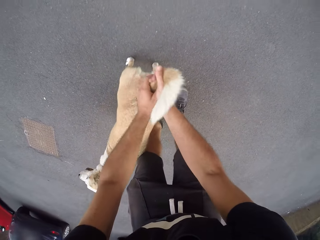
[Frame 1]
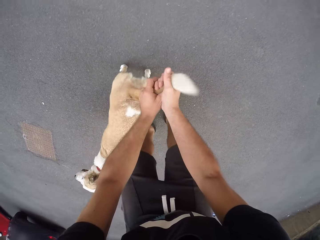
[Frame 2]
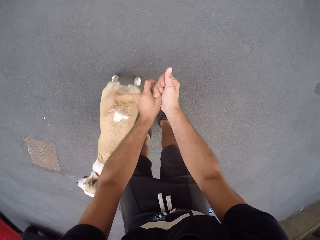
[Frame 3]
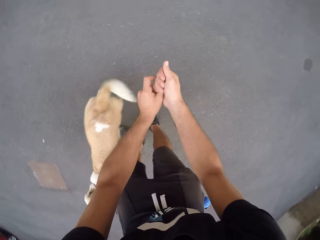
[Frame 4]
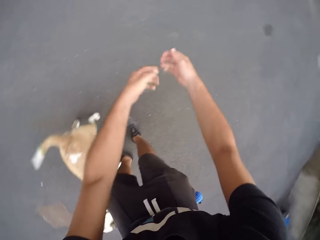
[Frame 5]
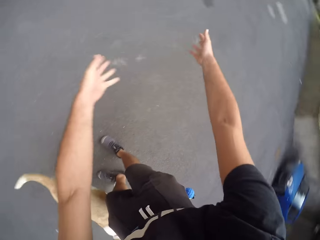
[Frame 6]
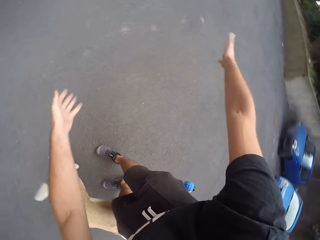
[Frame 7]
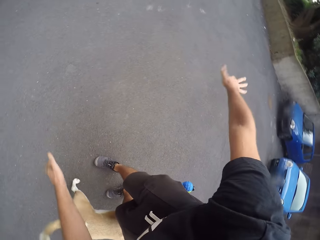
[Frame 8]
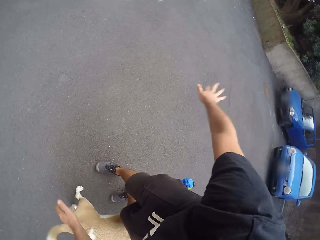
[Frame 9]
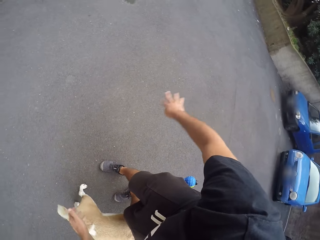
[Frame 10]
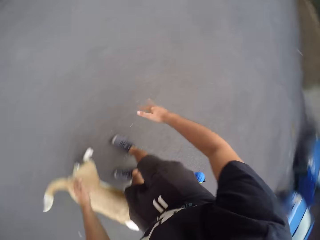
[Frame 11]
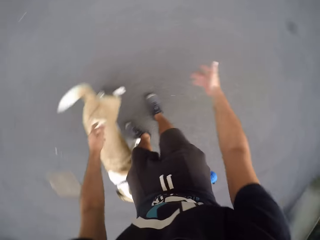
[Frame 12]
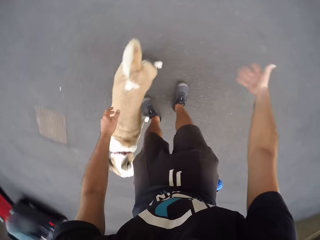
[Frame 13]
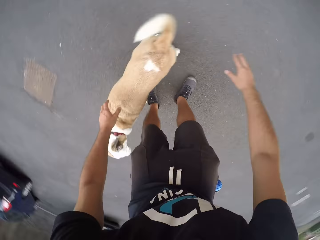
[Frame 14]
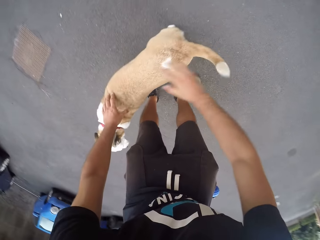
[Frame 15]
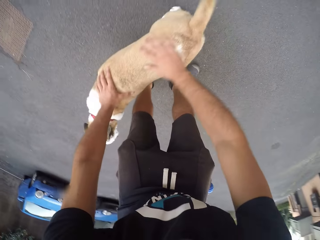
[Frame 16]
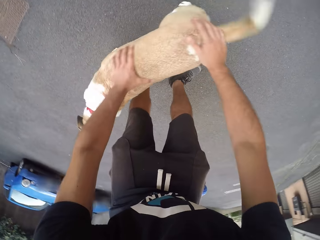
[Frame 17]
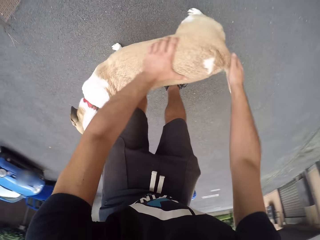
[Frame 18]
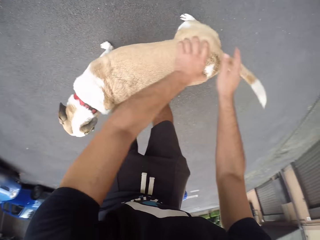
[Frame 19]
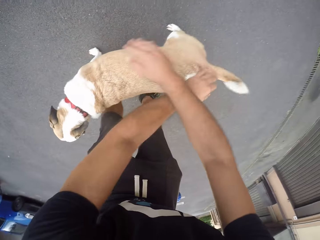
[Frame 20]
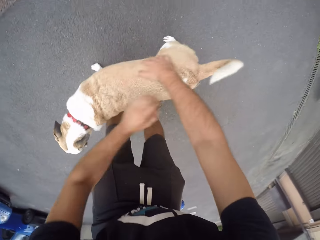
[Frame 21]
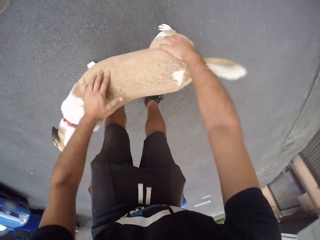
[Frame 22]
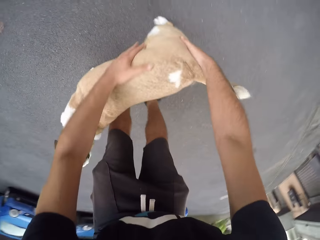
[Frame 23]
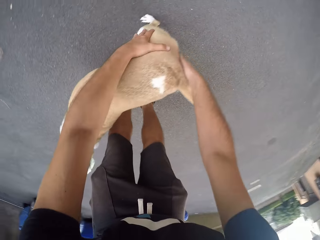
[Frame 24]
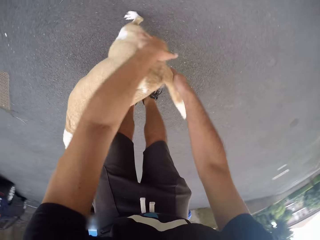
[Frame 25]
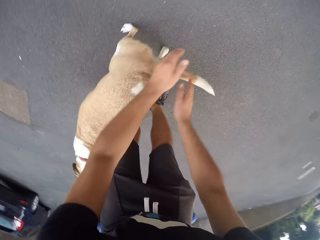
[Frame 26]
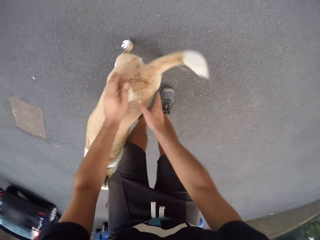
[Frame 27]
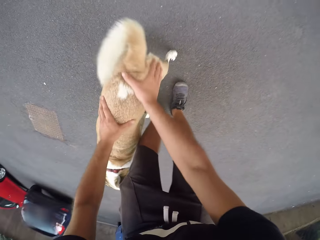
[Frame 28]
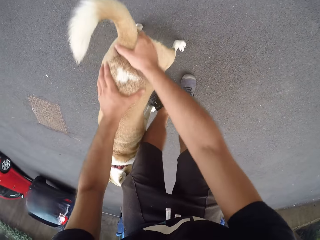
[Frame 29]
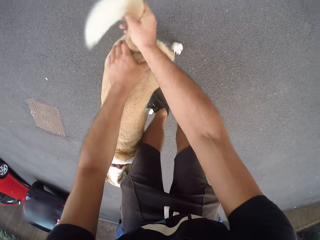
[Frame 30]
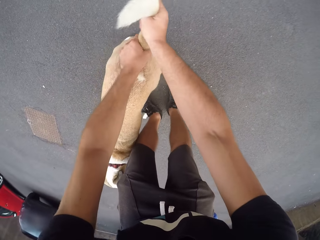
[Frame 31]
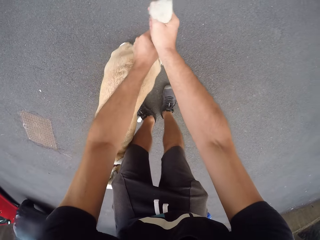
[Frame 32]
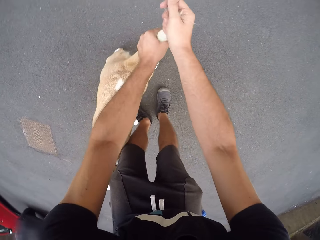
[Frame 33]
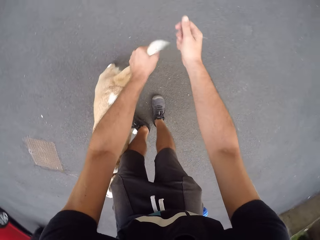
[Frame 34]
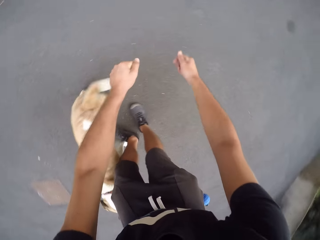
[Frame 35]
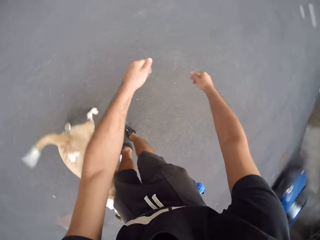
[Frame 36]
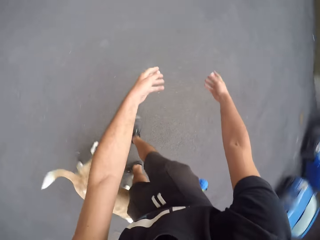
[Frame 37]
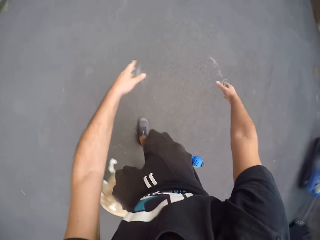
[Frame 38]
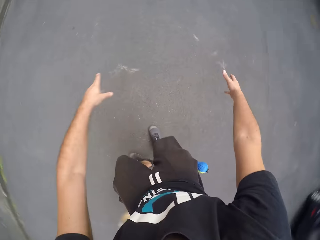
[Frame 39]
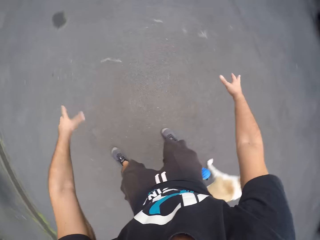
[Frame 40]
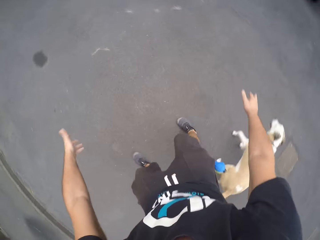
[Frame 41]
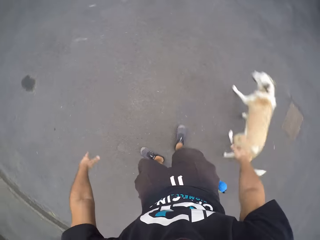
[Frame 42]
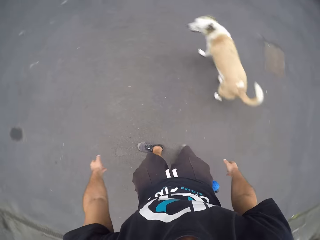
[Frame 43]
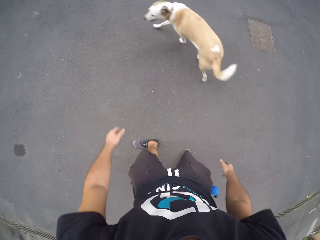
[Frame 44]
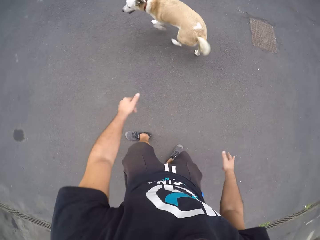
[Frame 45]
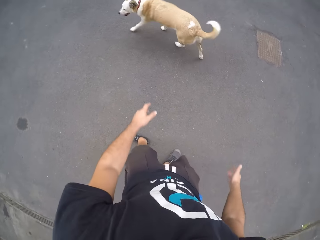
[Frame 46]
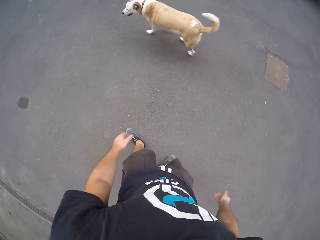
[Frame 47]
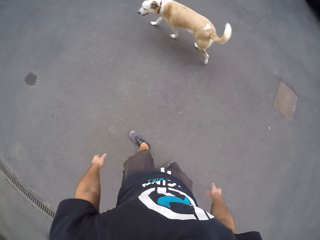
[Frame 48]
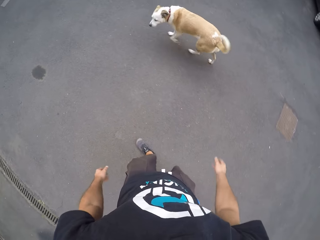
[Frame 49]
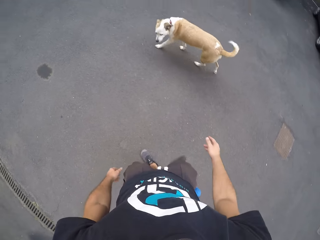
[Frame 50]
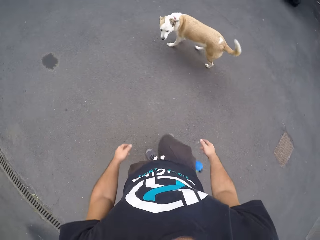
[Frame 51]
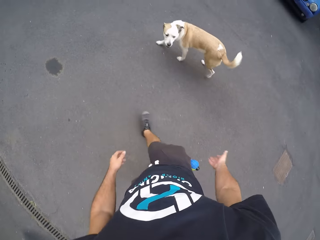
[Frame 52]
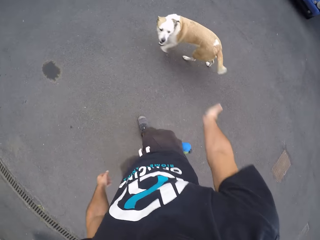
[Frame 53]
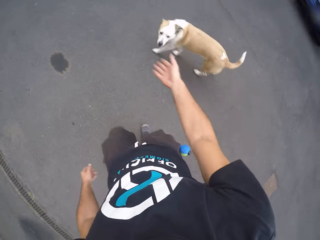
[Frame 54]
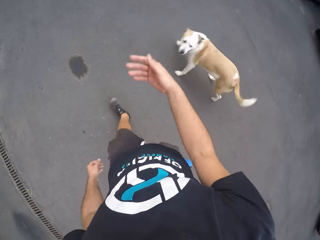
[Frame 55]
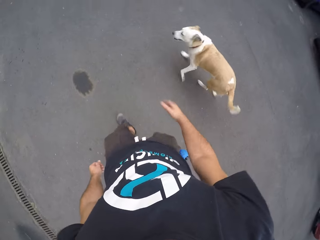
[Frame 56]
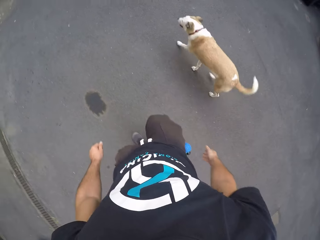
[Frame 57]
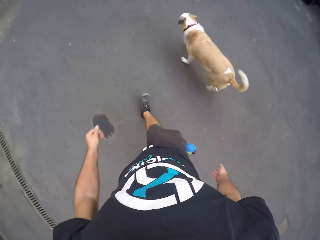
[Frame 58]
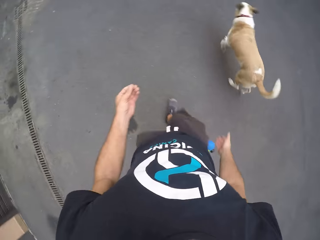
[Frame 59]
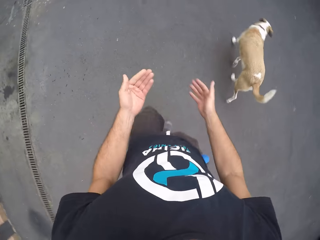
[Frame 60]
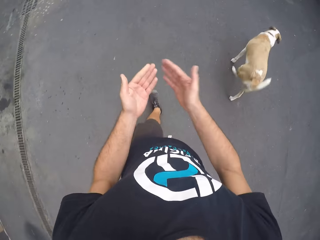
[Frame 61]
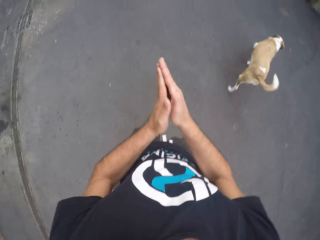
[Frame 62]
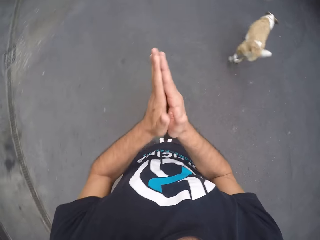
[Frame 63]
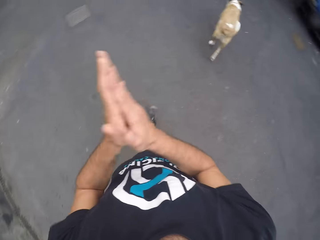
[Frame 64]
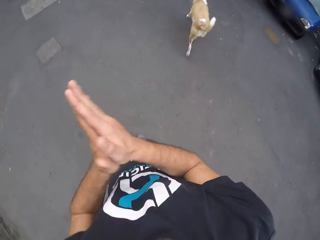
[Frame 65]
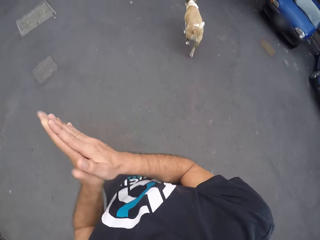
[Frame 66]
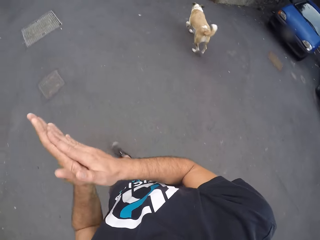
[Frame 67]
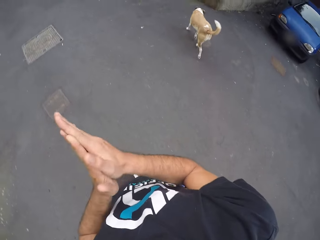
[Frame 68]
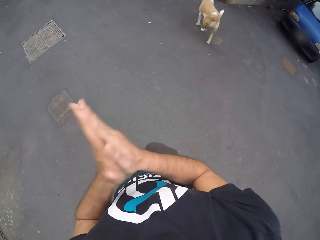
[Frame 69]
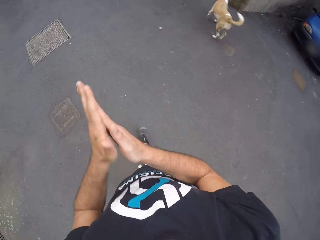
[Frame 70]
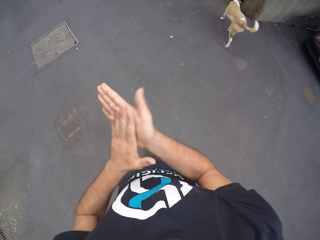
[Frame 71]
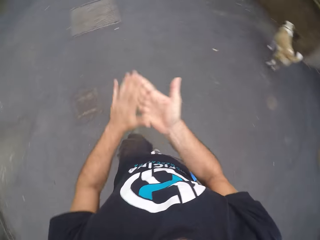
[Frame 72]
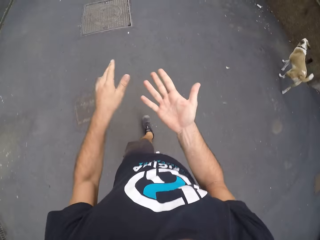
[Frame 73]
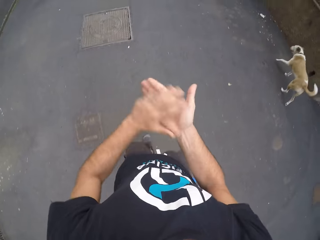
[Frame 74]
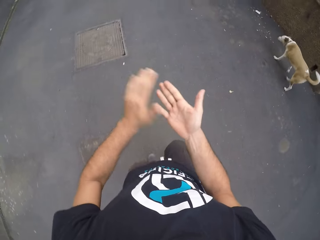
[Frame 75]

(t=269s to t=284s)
The camera wearer holds the dog. He throws the dog fur away. He holds the dog. He shakes out some fur from the dog's body with both hands. He throws the dog fur away. He turns around. He walks around. He rubs his hands off.

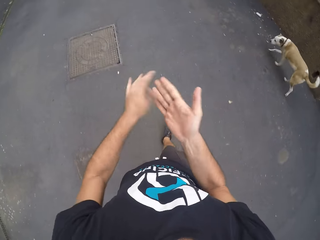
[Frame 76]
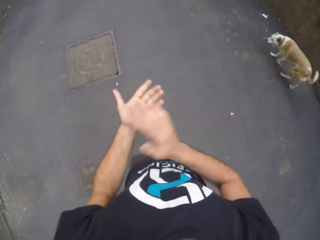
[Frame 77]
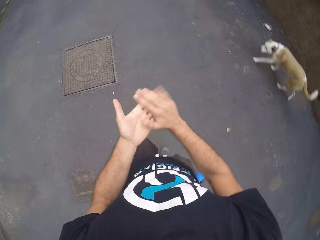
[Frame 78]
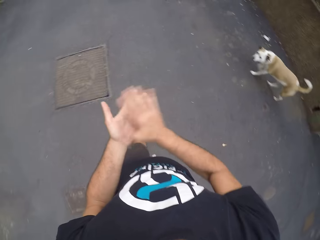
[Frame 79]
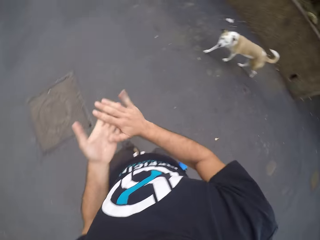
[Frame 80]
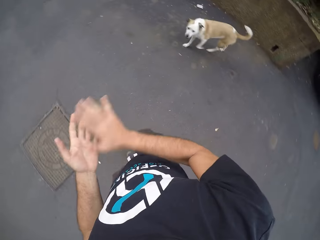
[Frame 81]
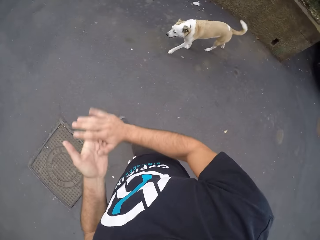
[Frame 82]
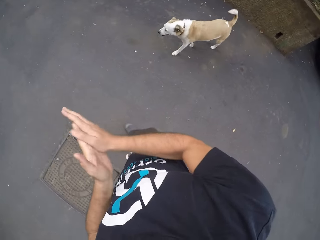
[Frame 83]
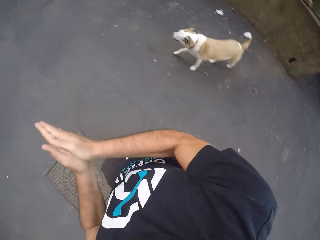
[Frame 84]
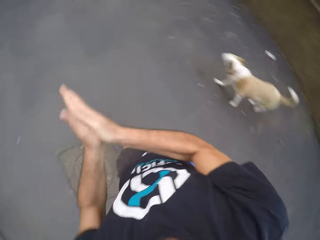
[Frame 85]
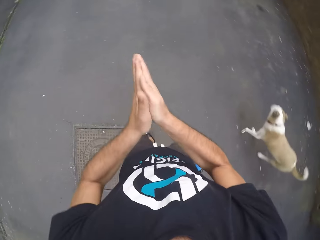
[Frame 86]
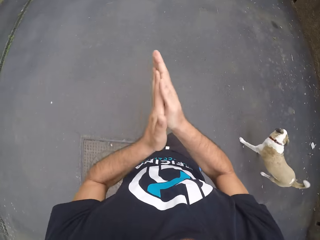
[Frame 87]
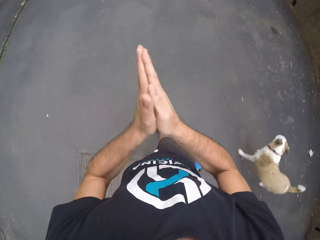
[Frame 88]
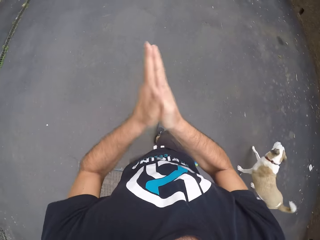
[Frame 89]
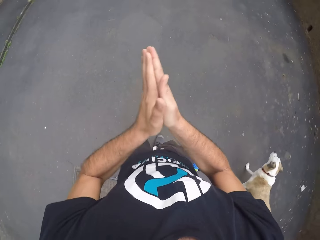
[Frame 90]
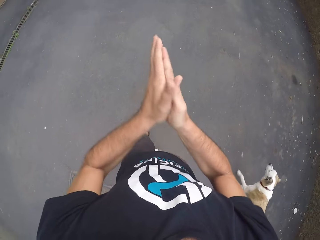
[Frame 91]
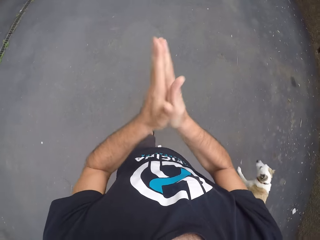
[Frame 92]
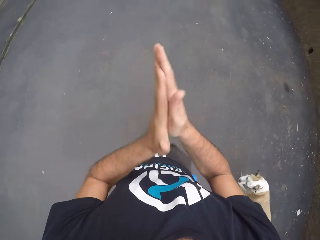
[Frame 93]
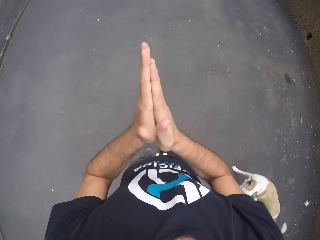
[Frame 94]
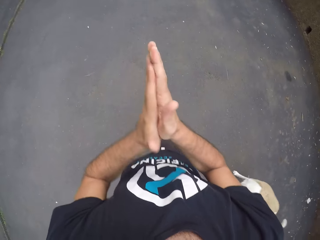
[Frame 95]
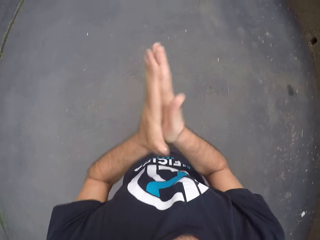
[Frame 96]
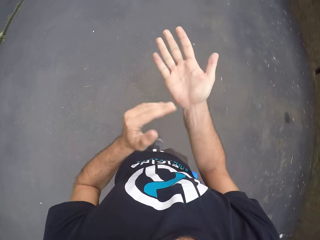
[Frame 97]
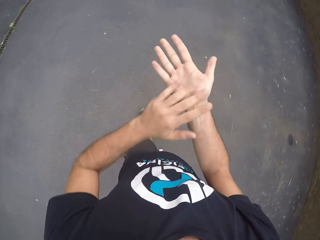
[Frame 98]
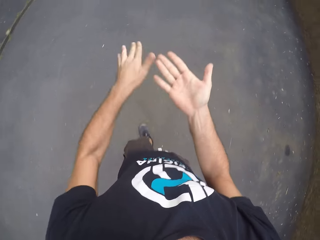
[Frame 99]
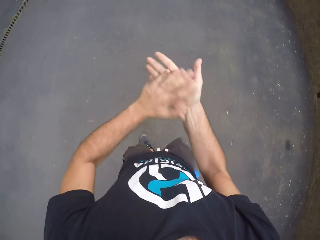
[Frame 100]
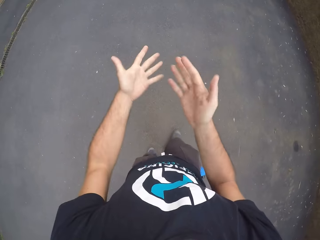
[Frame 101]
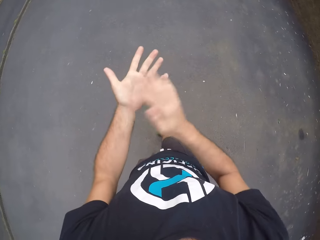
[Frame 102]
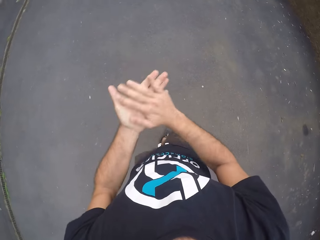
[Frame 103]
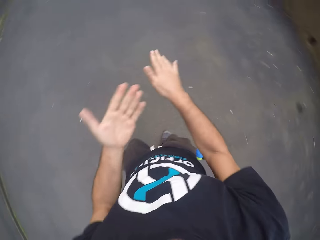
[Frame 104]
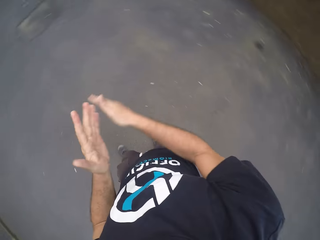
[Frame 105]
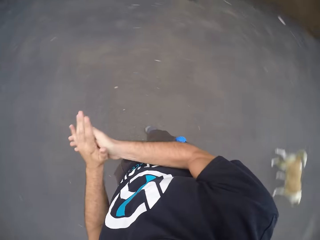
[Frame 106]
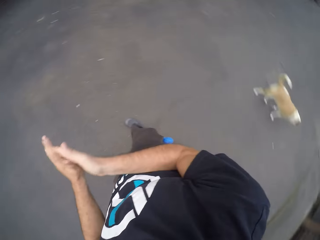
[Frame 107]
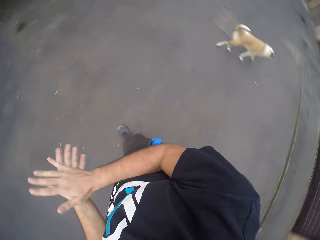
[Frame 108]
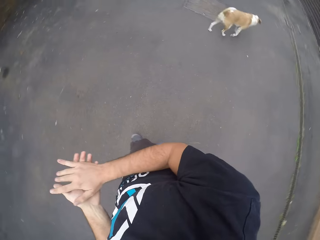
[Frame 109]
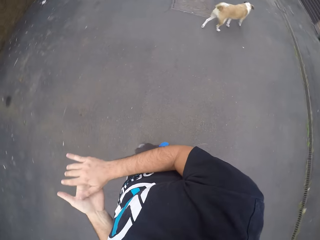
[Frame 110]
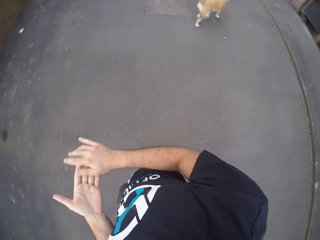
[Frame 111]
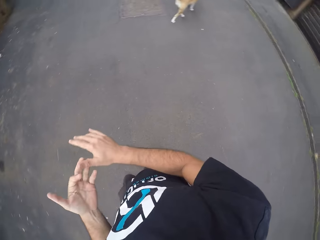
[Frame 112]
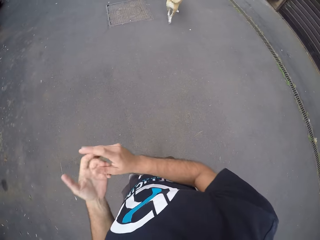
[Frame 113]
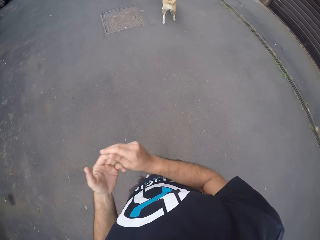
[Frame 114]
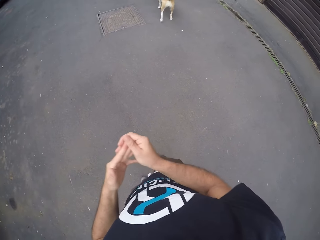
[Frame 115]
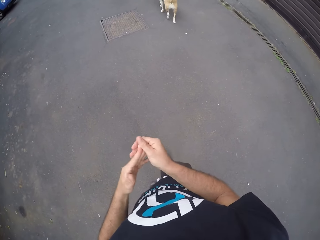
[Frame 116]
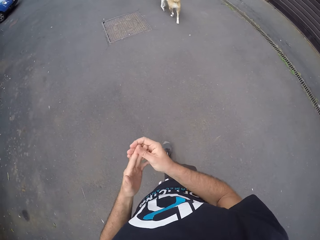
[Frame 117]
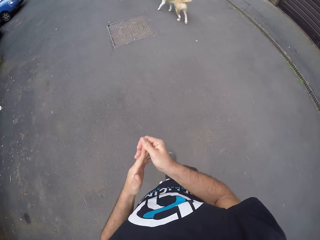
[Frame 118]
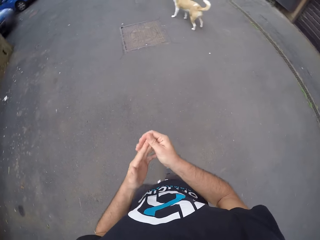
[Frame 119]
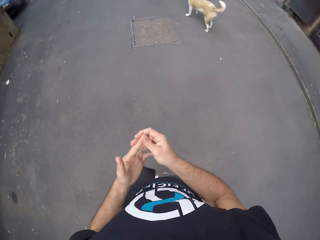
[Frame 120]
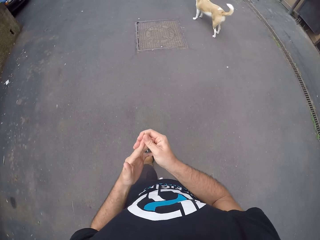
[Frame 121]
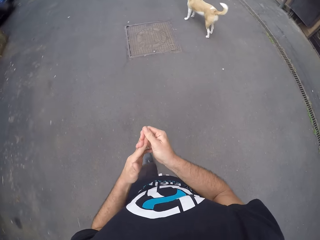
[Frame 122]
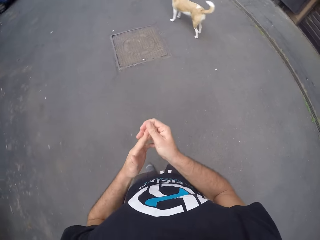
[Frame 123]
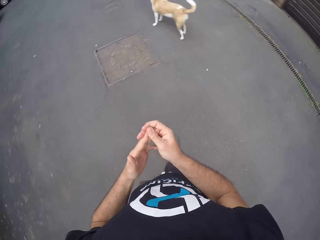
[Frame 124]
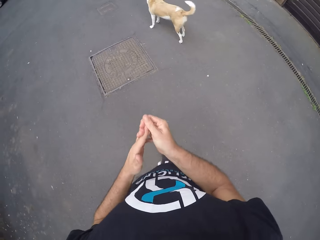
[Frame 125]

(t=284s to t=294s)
The camera wearer turns back.
